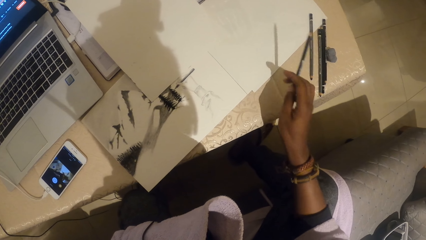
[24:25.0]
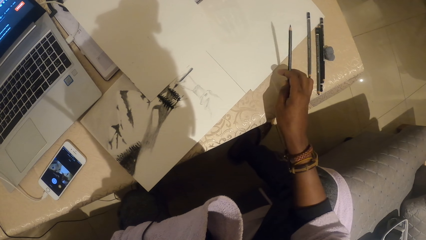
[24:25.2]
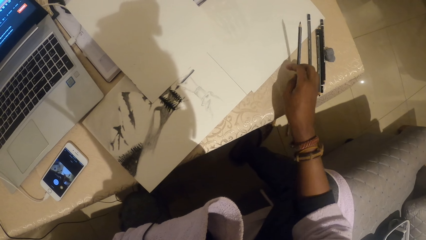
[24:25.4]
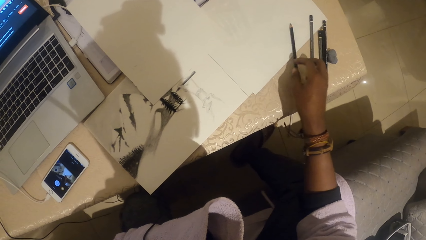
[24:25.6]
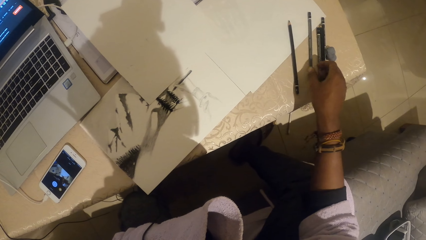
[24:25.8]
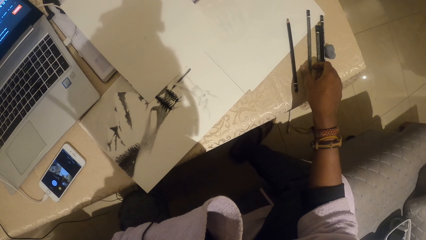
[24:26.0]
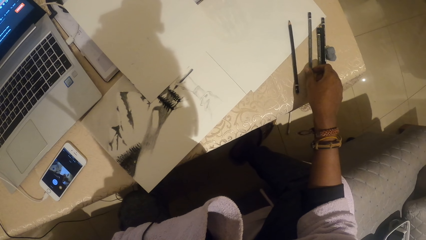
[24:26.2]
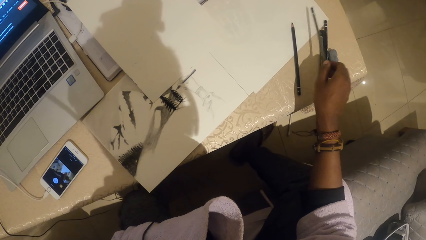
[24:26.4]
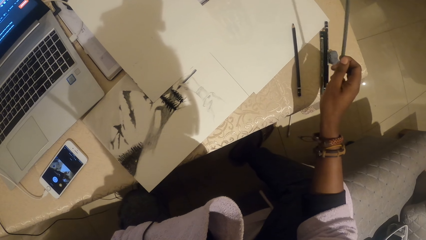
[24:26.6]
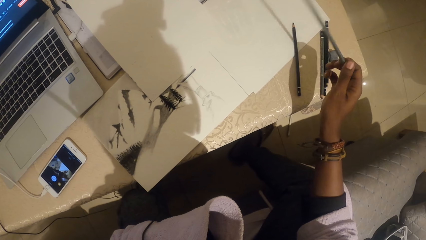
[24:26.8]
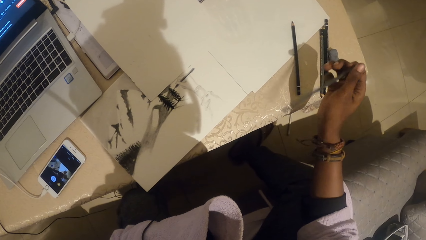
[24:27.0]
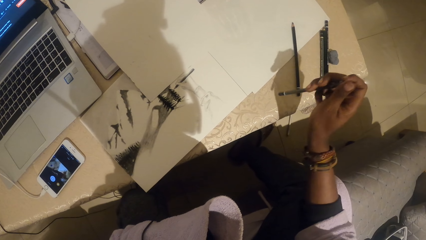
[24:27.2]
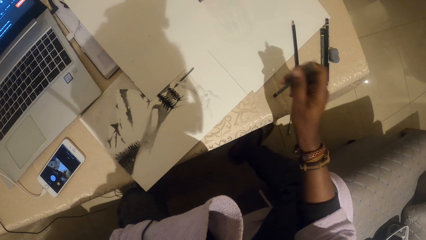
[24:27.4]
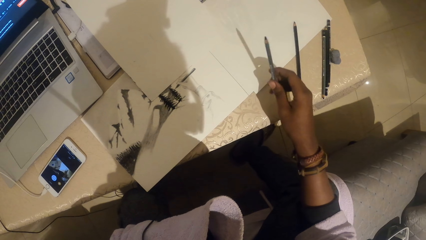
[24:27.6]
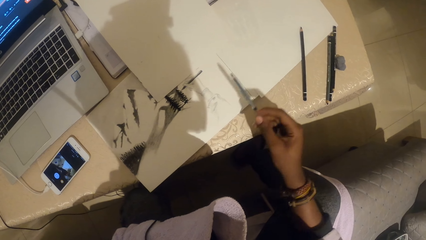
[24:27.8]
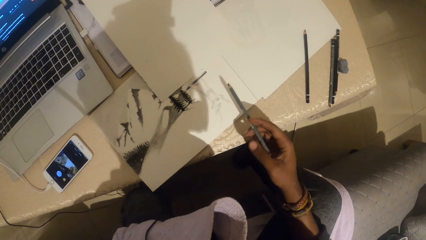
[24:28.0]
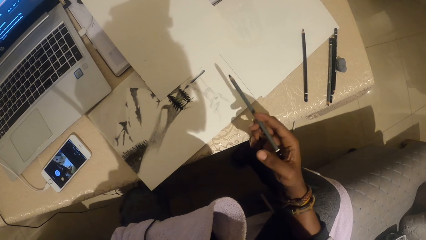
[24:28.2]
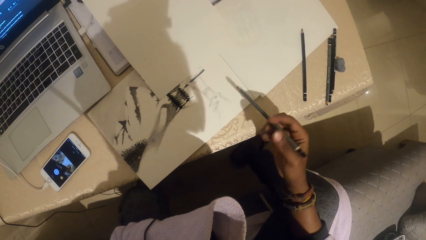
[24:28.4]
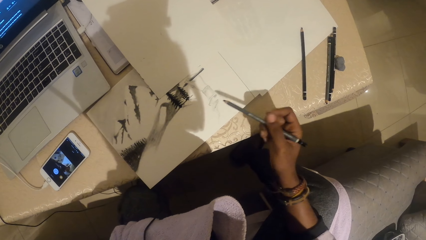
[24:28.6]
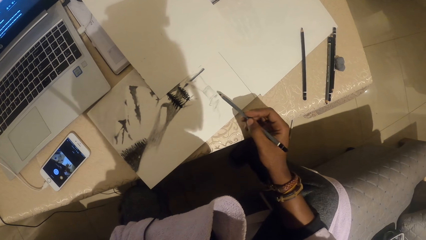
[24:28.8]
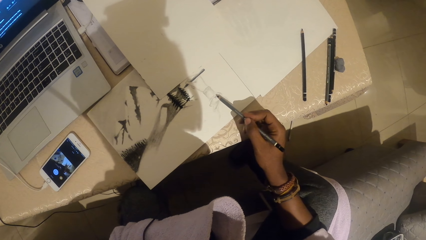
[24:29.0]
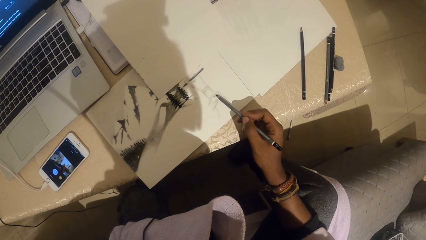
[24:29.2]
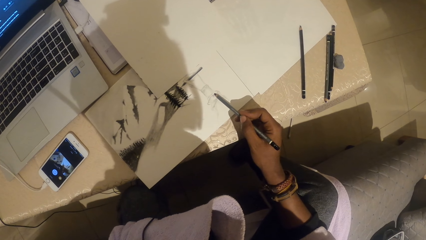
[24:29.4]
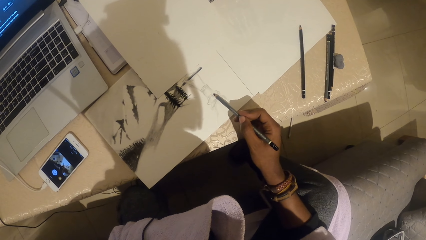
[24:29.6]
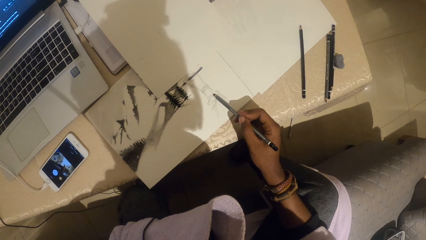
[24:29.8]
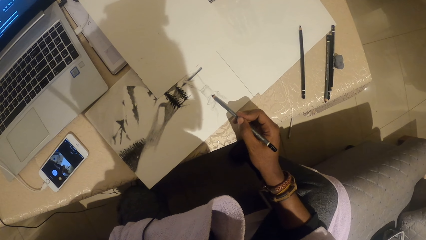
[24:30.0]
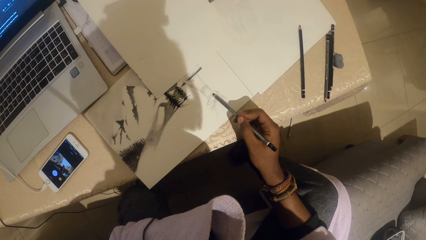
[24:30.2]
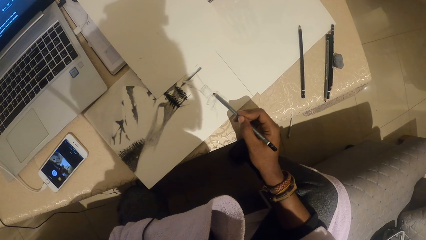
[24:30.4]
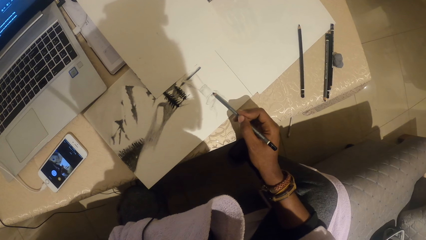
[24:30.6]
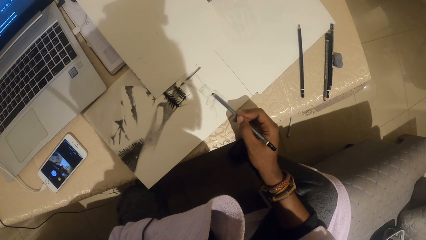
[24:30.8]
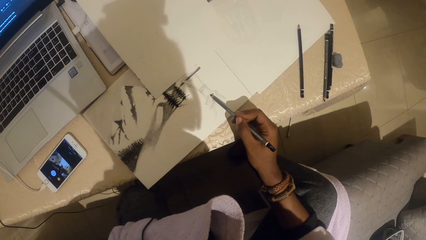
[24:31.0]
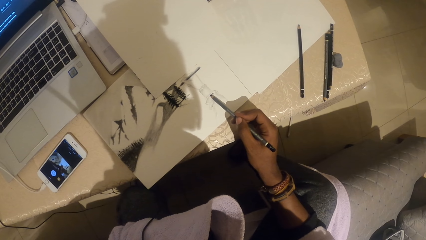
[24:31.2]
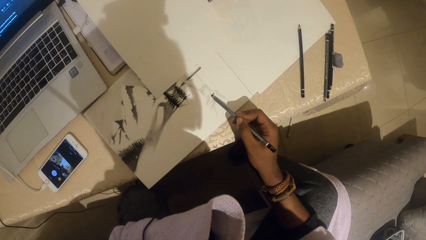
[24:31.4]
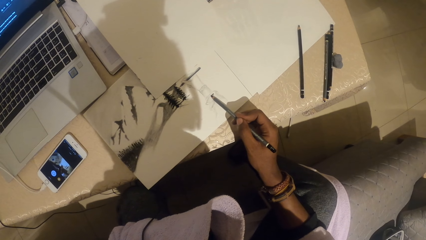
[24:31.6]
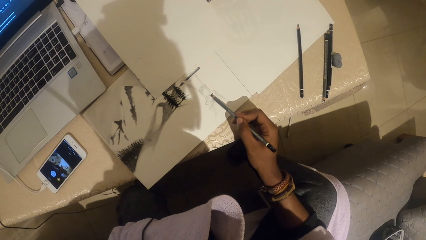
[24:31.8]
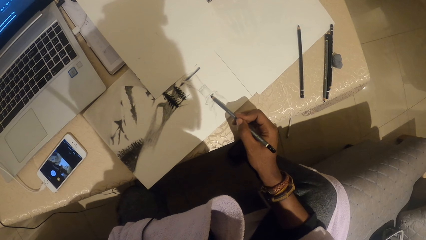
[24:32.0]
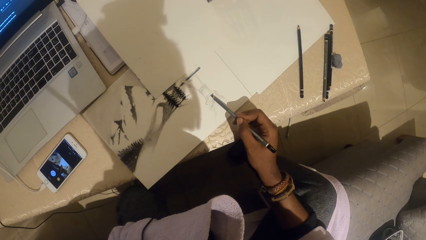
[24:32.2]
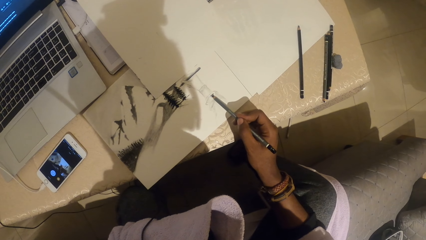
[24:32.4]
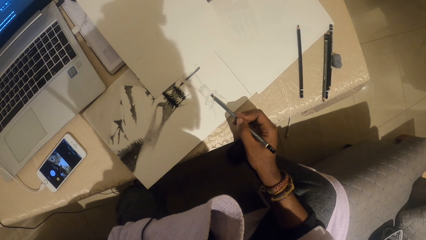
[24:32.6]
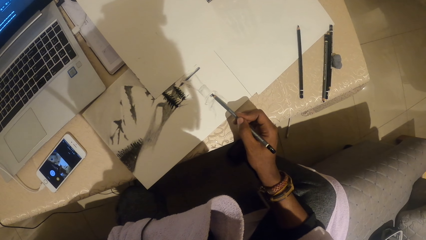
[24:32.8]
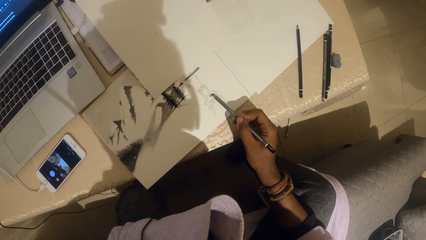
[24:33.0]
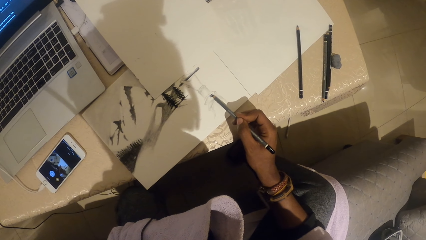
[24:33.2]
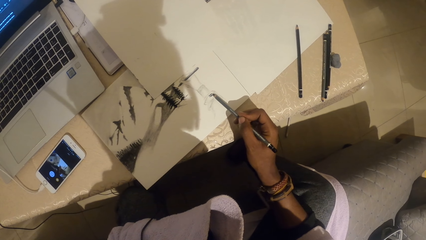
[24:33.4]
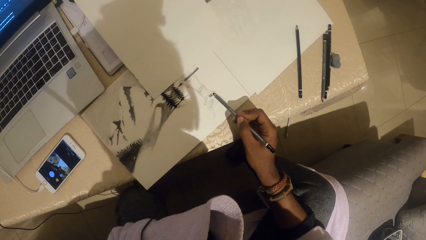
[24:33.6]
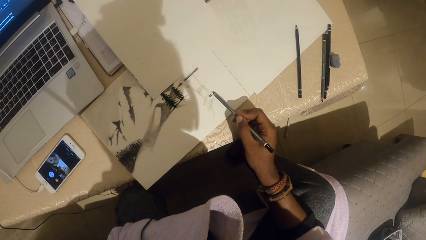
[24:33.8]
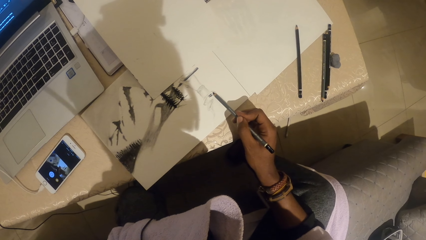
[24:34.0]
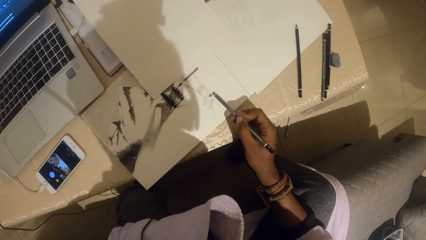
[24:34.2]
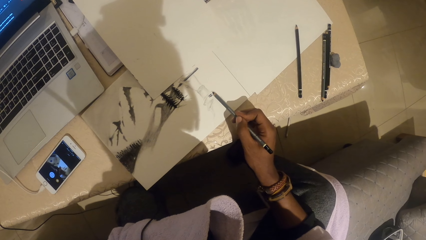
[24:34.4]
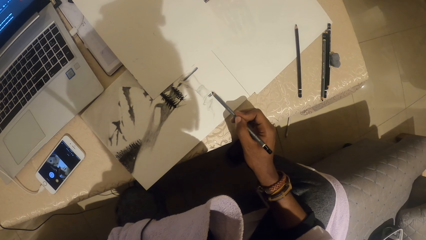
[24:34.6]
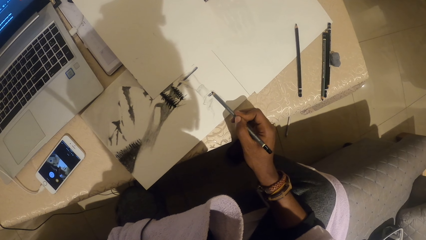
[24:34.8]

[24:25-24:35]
The camera wearer places a pencil on the paper. They pick up the pencil. They sketch on the paper.

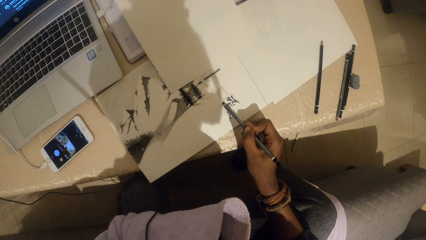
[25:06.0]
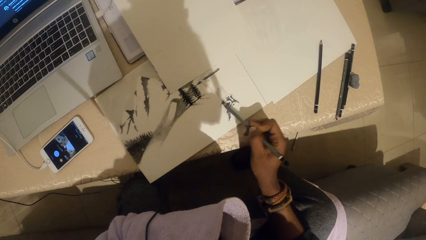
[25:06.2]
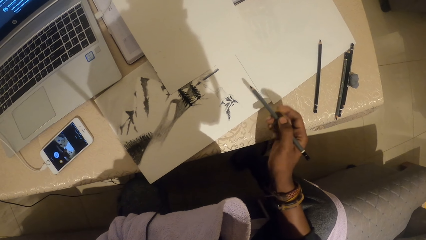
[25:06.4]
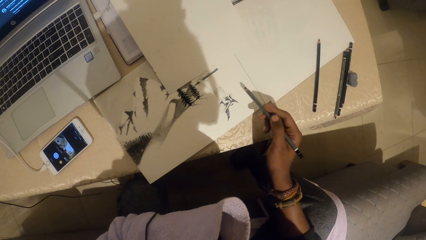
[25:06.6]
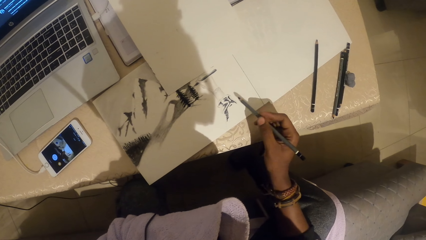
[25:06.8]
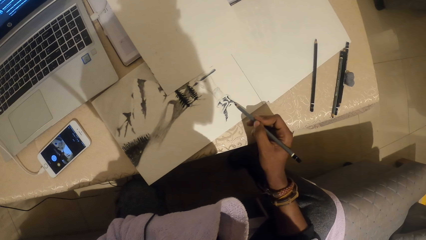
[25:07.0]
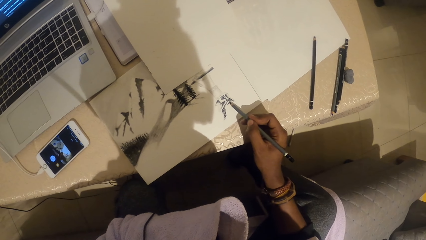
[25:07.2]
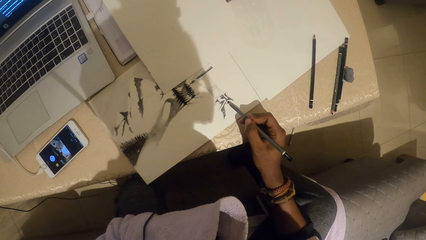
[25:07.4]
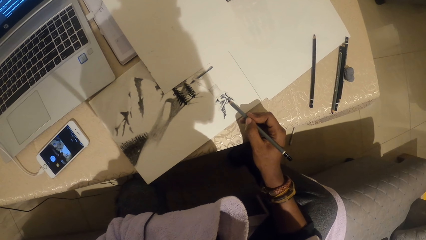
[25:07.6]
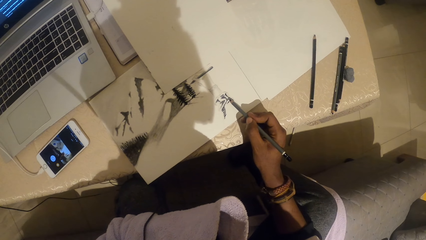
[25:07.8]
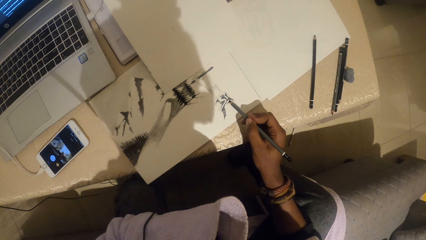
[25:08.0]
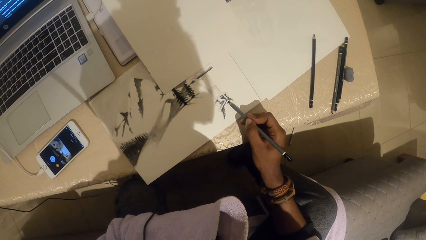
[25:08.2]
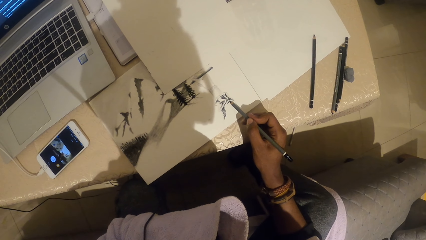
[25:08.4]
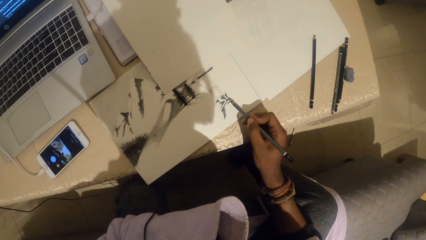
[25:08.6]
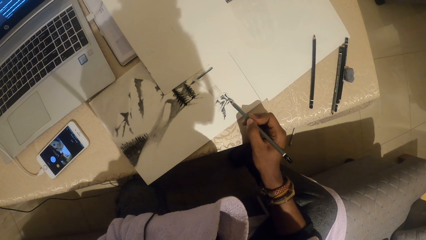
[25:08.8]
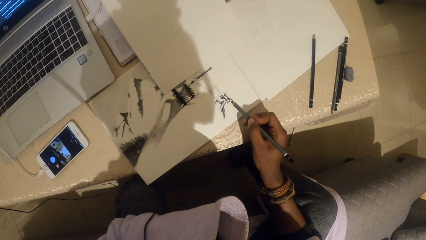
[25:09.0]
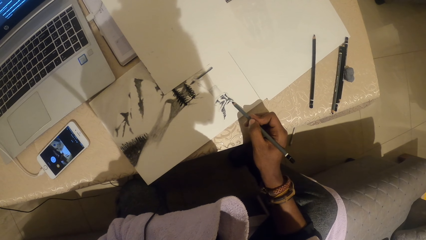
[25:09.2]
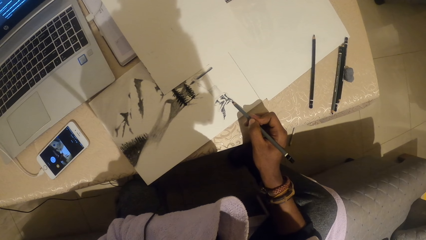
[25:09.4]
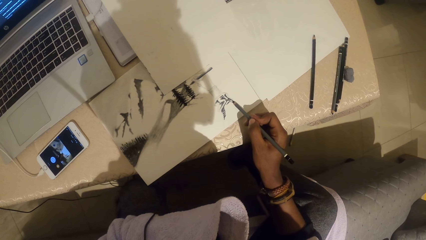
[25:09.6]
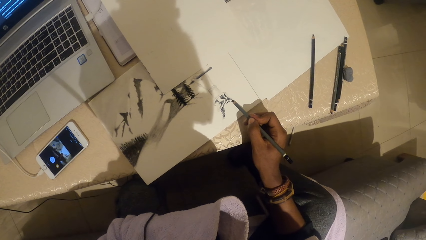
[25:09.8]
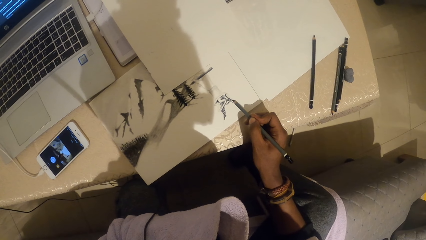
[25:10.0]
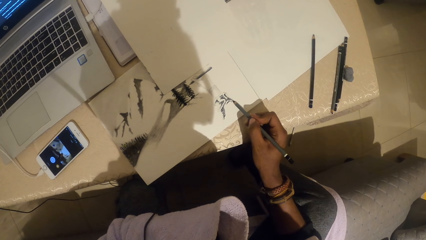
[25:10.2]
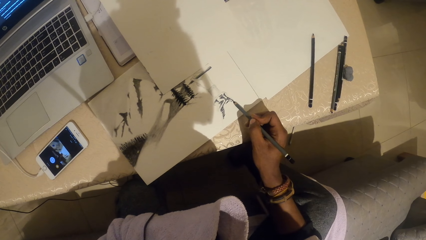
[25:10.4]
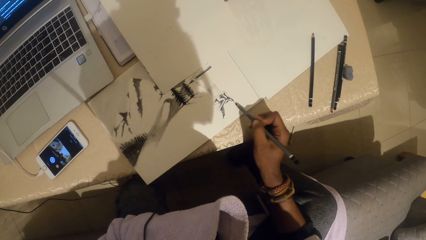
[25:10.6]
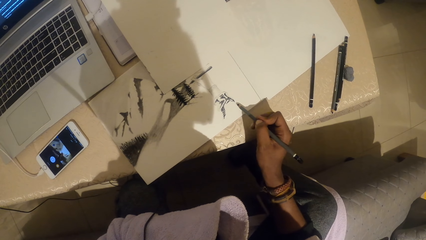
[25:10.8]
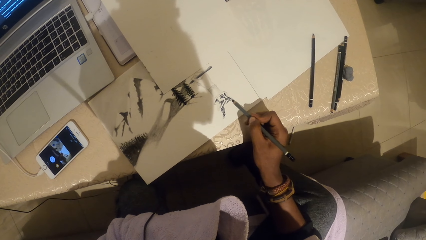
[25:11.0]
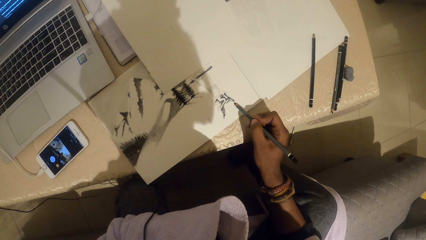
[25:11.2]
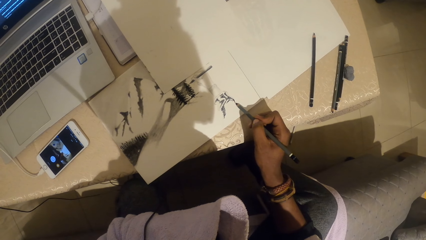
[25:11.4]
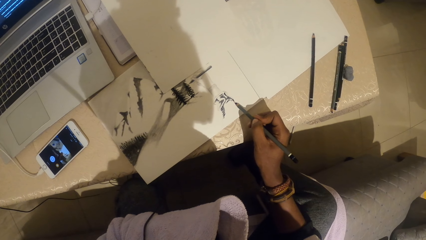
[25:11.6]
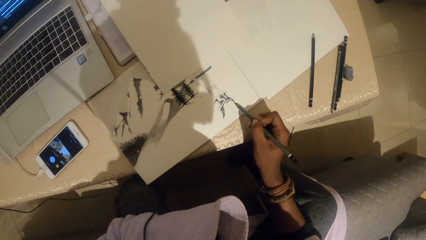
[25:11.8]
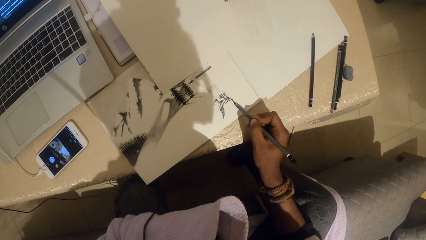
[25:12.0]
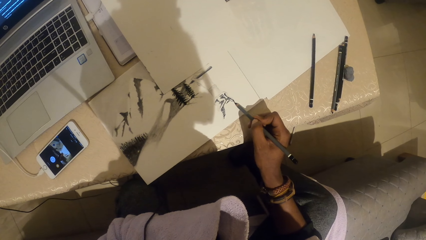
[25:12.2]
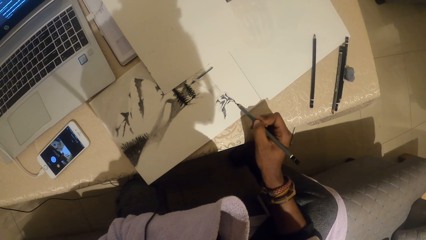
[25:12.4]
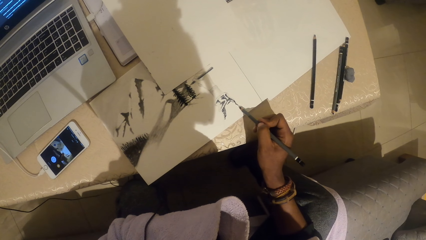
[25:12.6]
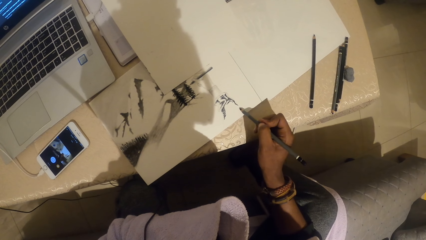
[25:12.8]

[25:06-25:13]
The camera wearer sketches on the paper.
